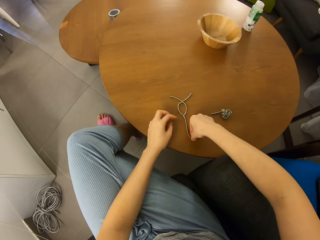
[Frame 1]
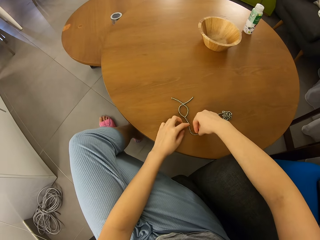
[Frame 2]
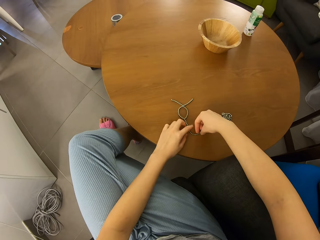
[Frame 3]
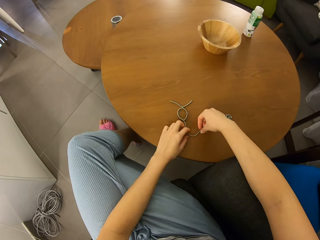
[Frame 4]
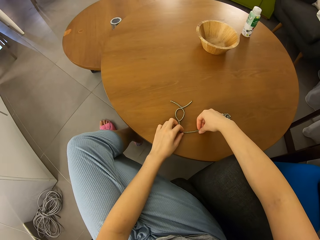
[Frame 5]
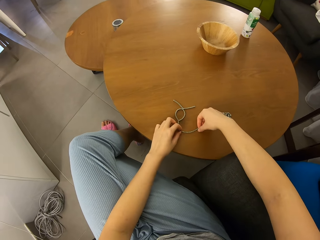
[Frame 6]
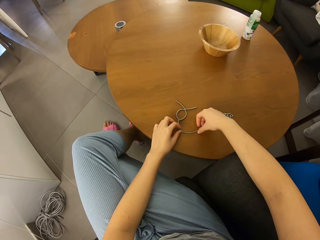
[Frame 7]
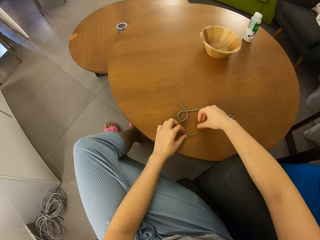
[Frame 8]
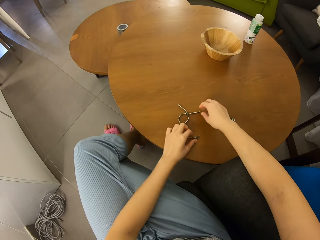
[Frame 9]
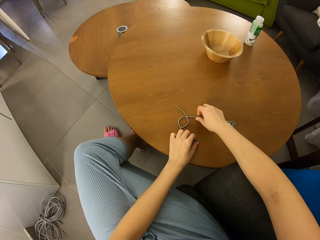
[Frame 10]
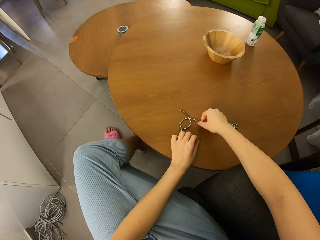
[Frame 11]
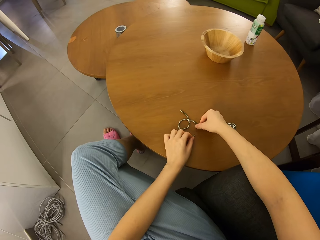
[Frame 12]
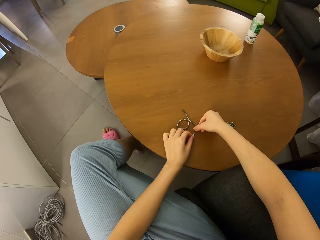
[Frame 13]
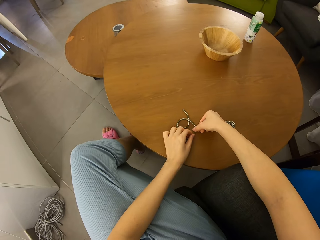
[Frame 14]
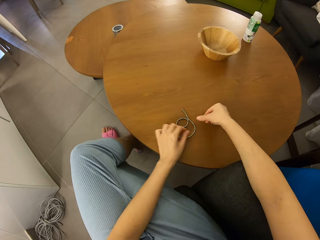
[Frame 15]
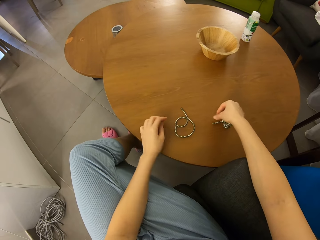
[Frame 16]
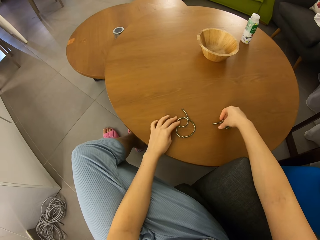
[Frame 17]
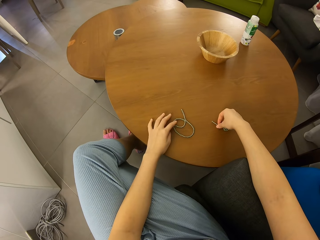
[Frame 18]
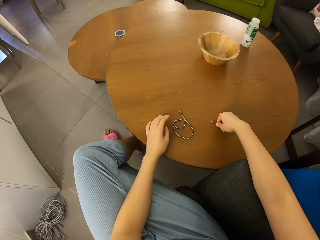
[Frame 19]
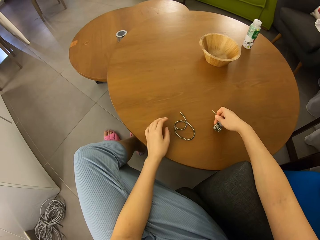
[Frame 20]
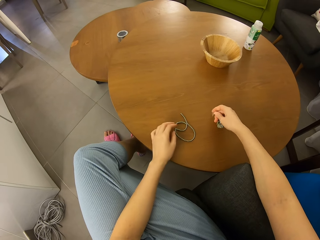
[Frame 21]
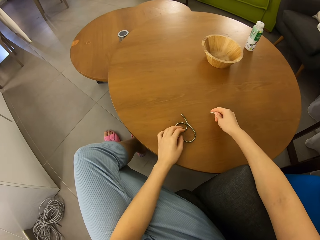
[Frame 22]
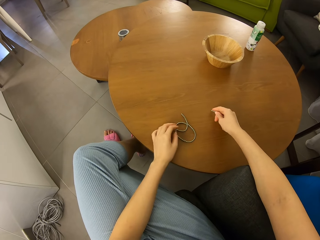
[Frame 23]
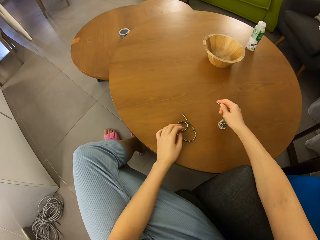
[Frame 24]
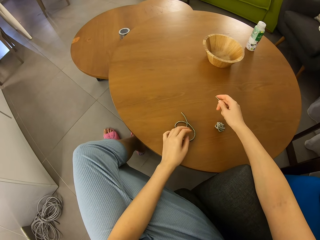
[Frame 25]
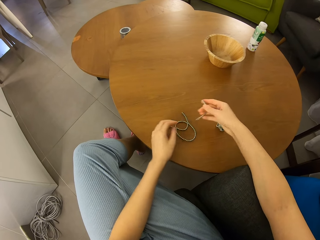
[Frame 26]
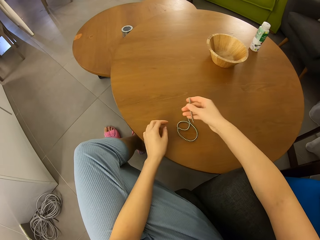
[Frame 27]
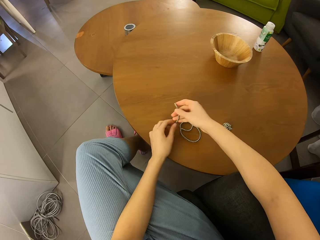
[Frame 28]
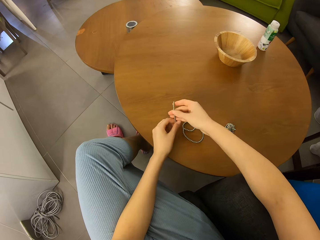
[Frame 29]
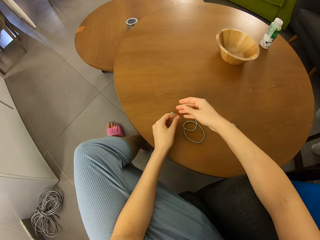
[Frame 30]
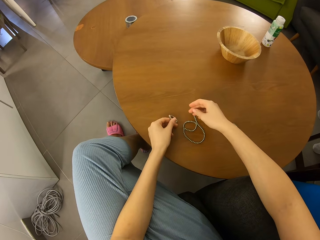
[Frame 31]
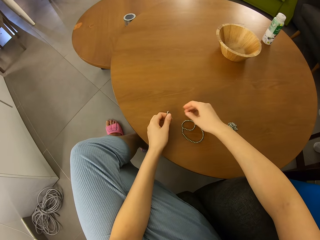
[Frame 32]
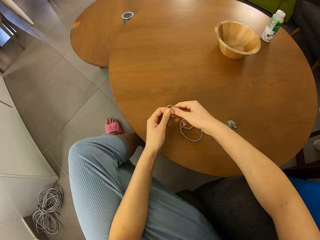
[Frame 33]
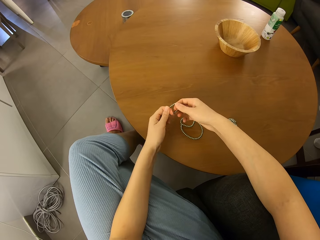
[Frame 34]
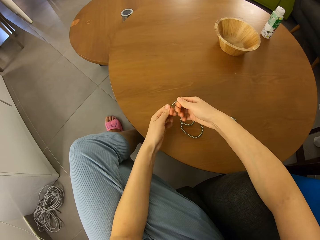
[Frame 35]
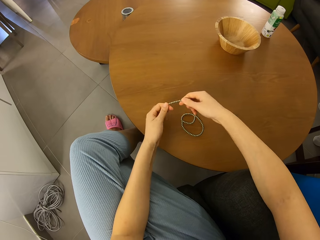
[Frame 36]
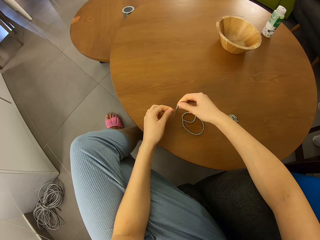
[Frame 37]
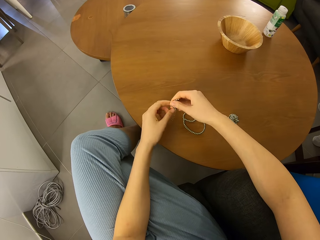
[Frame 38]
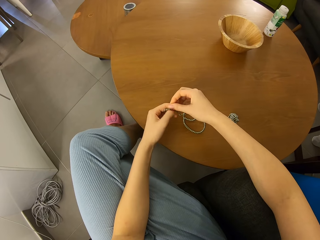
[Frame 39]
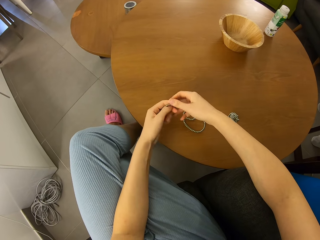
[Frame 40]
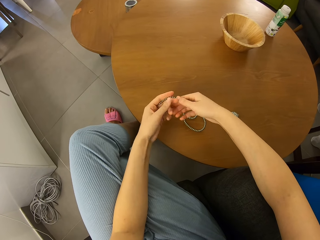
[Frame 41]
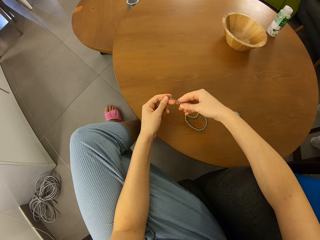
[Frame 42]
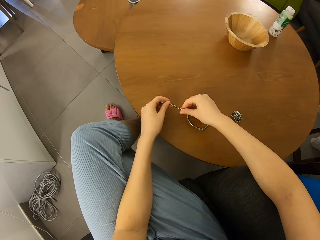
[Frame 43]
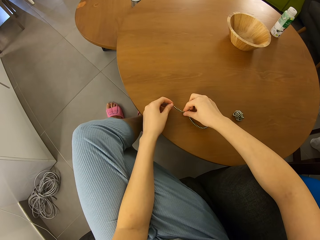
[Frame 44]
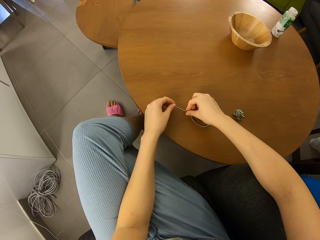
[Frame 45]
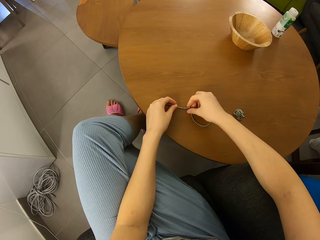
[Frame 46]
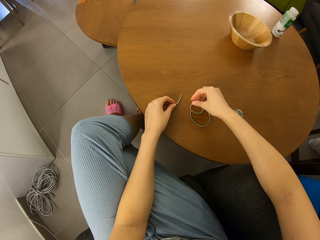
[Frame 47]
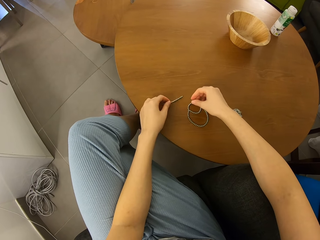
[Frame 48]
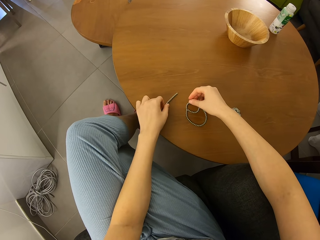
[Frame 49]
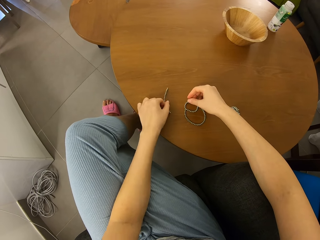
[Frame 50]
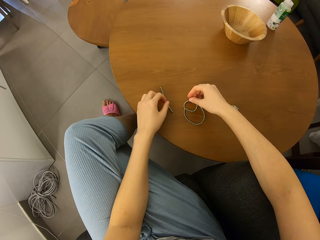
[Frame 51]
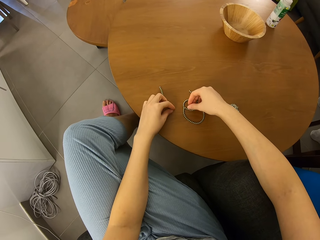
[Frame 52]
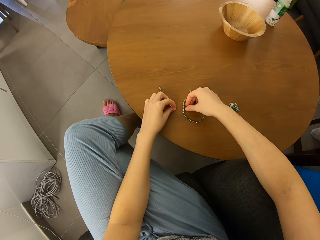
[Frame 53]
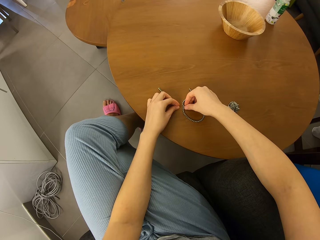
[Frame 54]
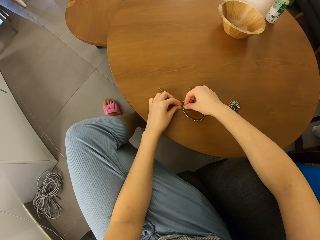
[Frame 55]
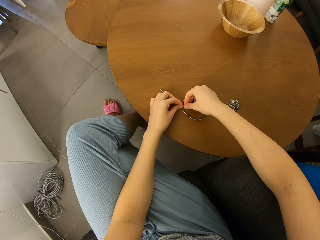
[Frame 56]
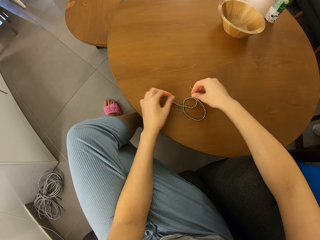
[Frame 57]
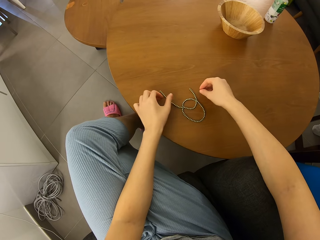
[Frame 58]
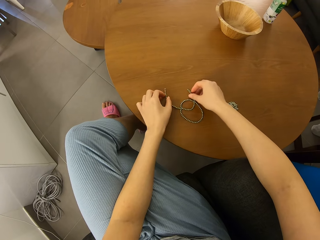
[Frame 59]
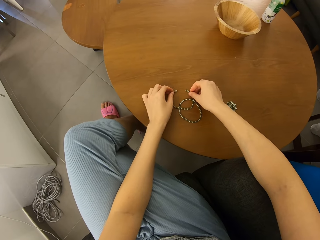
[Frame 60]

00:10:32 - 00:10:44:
The camera wearer joins the beads together on the table. They form a shape with neodymium magnet spheres on the table. They cut a piece of the neodymium magnet spheres. They switch a piece of the neodymium magnet spheres to the other hand. They cut a piece of the neodymium magnet spheres. They put a piece of the neodymium magnet spheres on the table. They join the beads together on the table. They move a piece of the neodymium magnet spheres on the table.

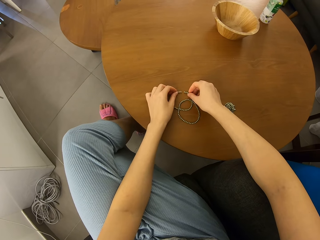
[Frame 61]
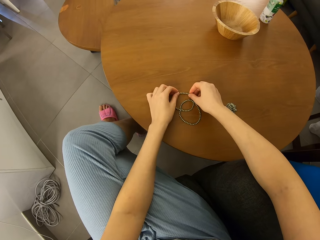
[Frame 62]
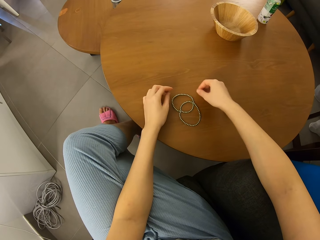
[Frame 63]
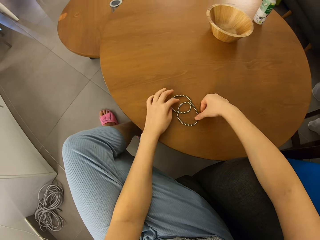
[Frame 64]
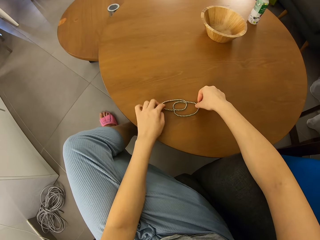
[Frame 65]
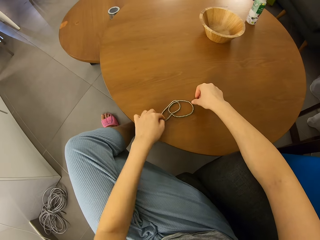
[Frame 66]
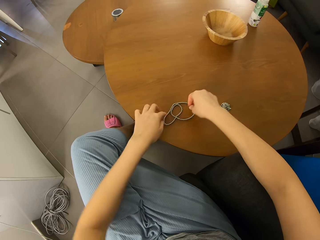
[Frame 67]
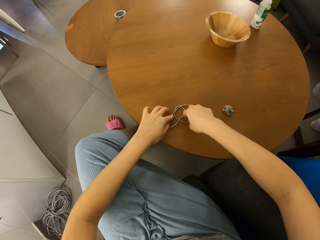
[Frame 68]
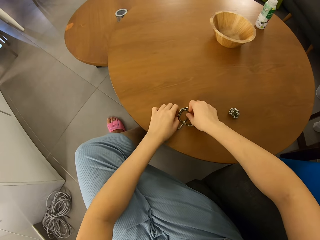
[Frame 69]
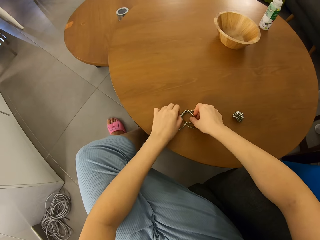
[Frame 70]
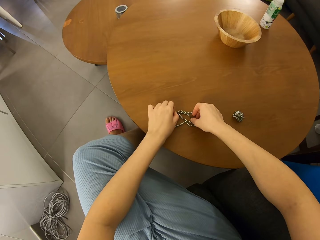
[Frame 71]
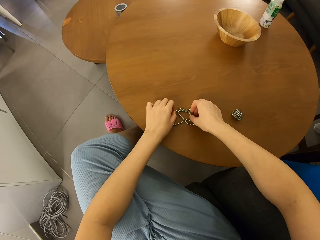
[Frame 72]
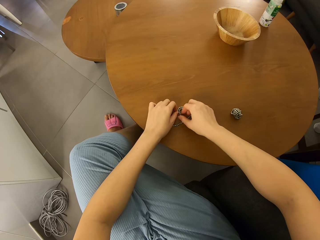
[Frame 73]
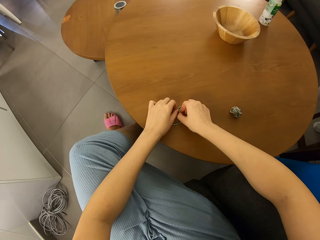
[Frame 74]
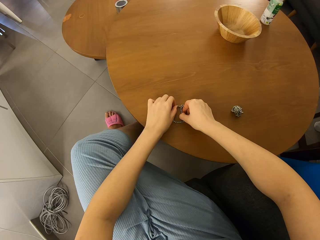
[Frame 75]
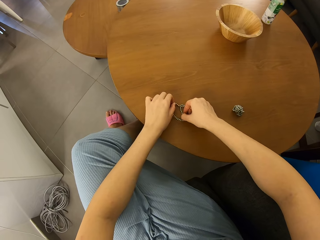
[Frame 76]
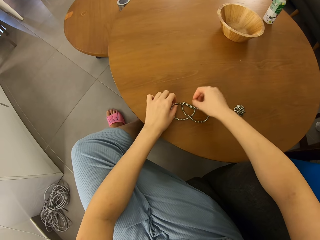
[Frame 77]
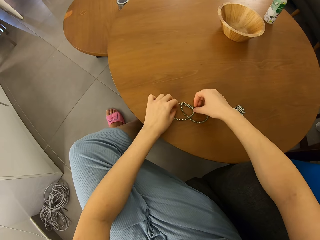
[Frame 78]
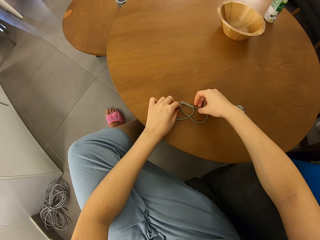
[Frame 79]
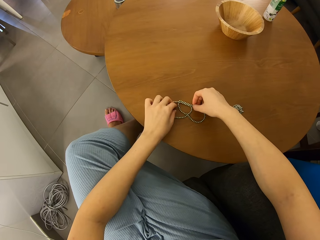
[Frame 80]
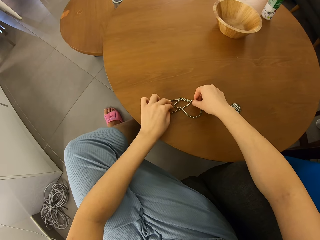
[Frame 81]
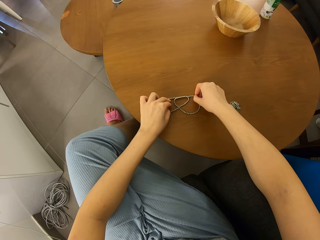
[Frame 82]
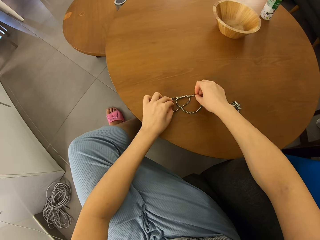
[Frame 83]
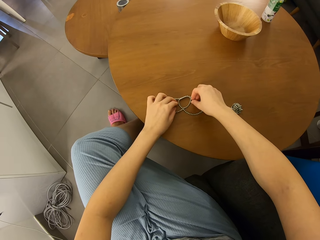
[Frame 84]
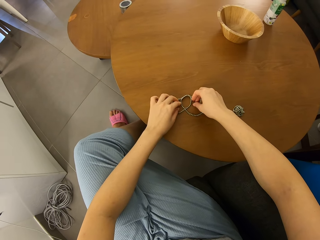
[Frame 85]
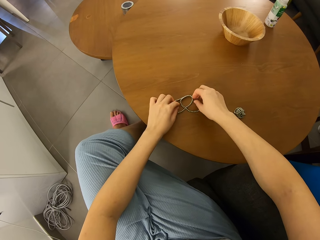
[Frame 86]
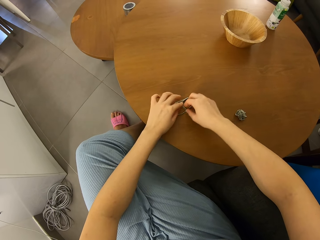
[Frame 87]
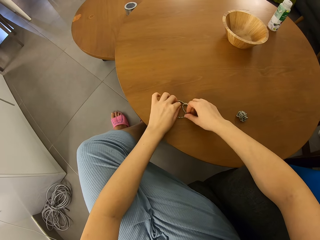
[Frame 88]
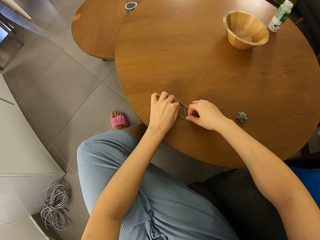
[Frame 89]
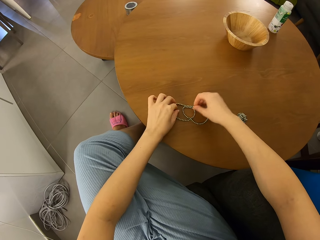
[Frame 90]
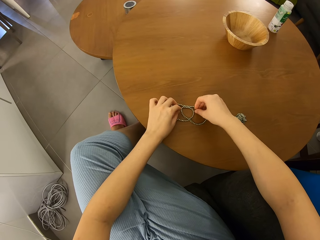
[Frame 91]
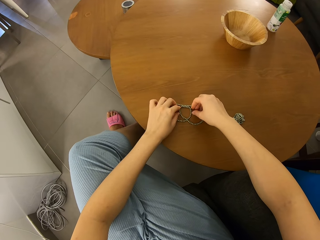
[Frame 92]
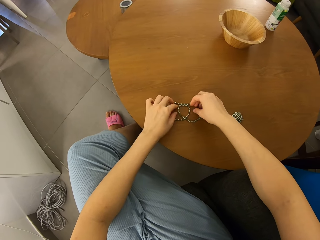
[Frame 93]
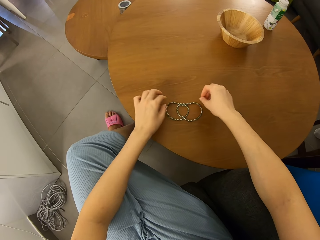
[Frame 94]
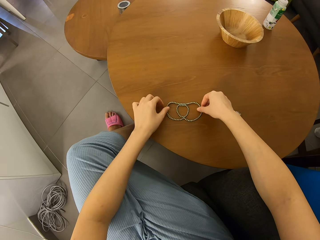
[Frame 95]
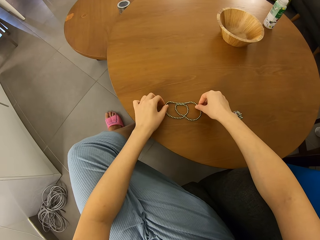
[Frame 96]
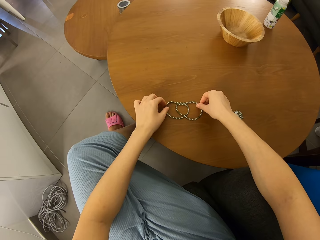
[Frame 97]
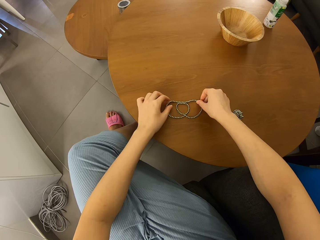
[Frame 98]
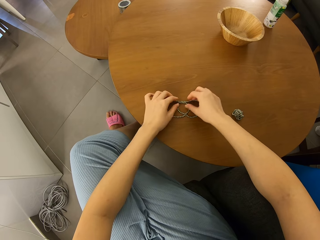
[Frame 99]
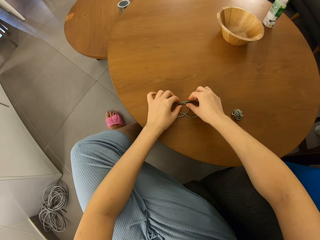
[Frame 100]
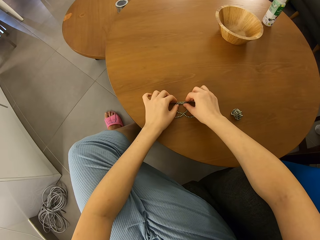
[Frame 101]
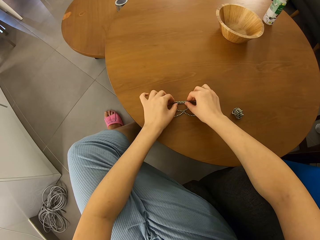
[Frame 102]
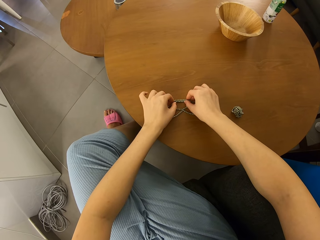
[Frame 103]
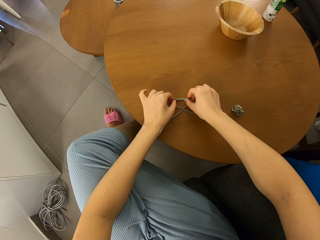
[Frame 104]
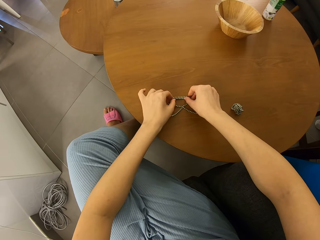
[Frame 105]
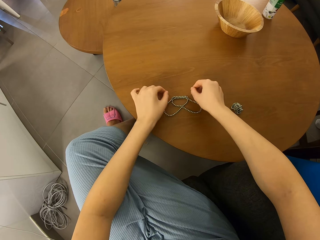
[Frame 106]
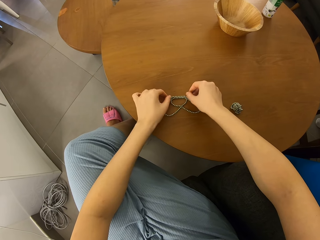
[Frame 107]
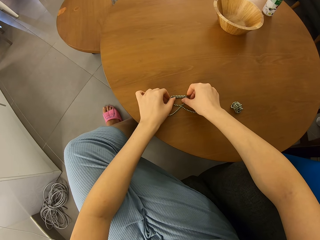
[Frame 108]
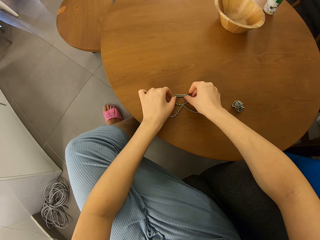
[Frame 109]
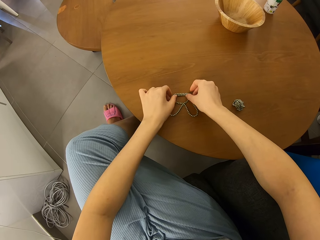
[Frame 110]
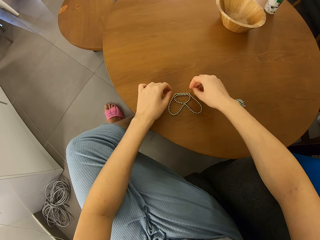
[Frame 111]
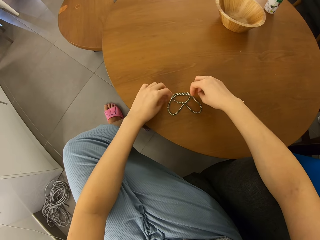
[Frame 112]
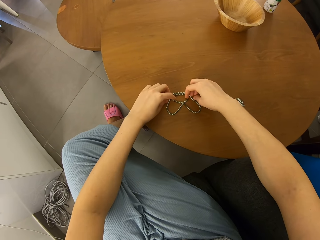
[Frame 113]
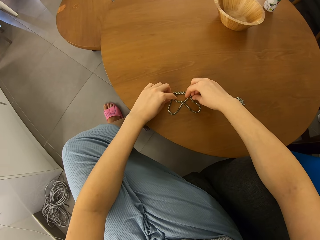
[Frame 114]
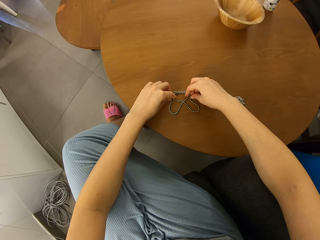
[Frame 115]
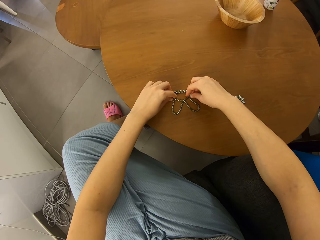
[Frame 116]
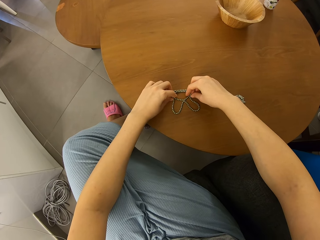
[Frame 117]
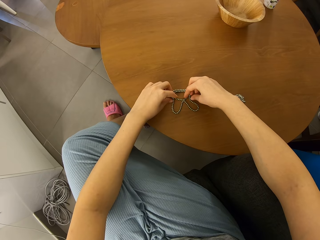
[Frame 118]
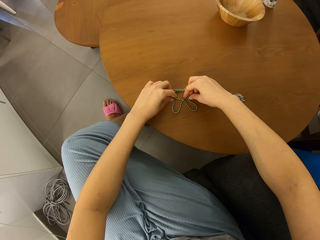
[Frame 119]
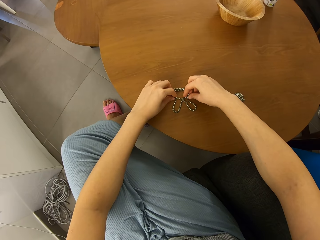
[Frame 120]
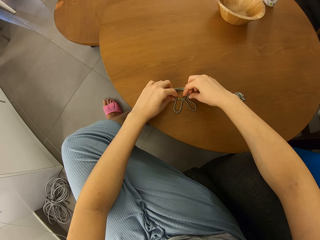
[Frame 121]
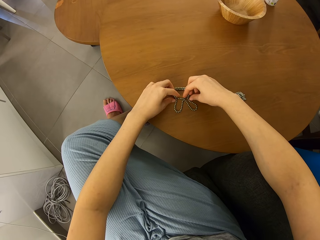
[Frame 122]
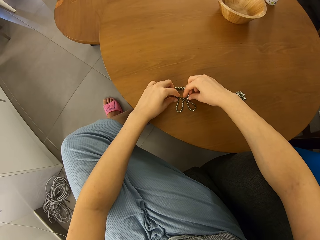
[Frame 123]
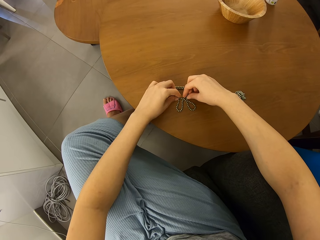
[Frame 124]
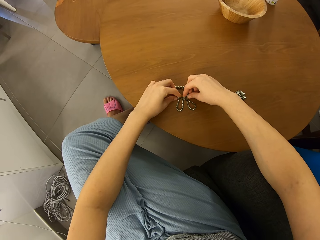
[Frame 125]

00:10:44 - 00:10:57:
The camera wearer joins pieces of neodymium magnet spheres on a table. They move the neodymium magnet spheres on the table. They adjust the magnetic beads on the table. They form a shape with the neodymium magnet spheres on the table.
